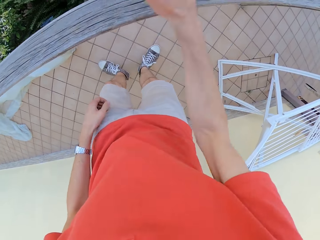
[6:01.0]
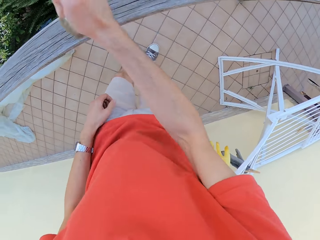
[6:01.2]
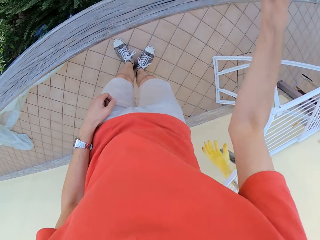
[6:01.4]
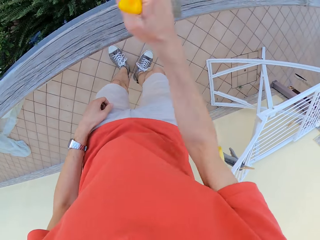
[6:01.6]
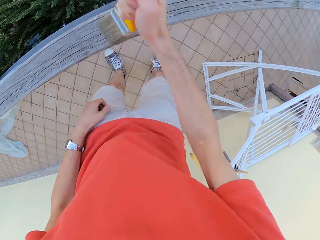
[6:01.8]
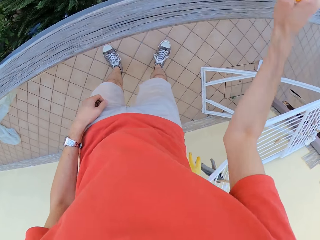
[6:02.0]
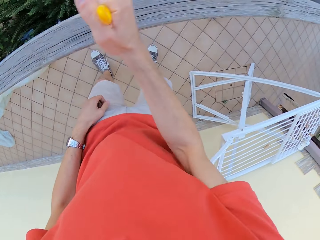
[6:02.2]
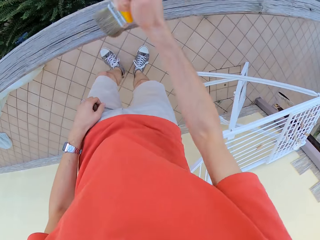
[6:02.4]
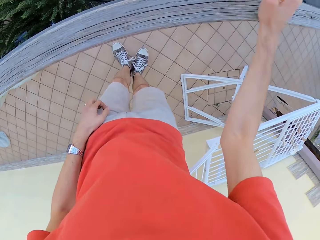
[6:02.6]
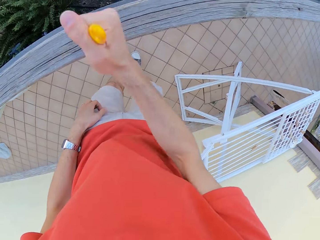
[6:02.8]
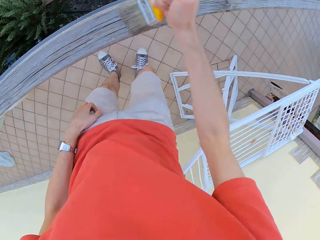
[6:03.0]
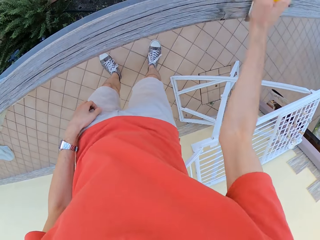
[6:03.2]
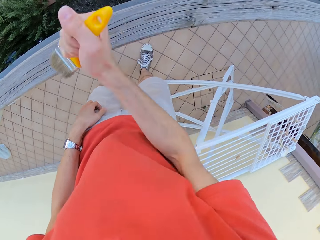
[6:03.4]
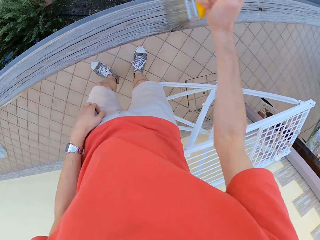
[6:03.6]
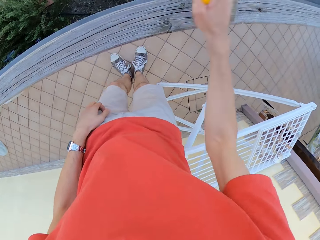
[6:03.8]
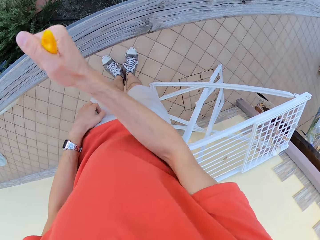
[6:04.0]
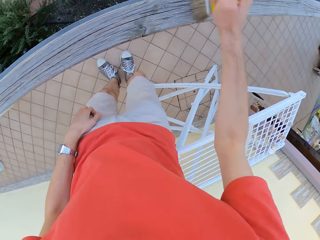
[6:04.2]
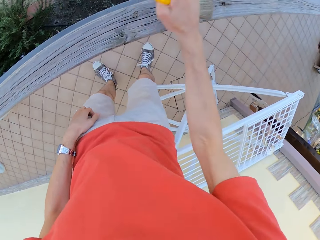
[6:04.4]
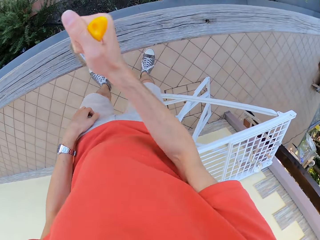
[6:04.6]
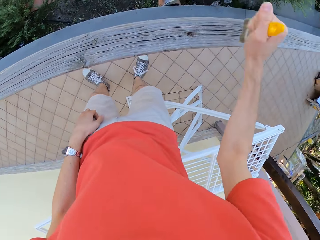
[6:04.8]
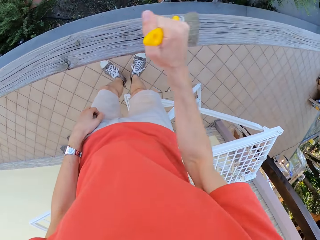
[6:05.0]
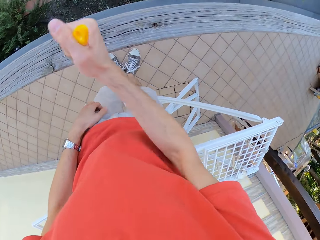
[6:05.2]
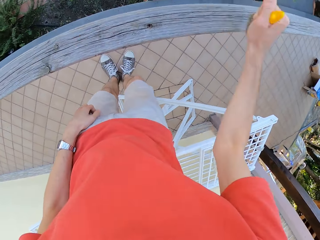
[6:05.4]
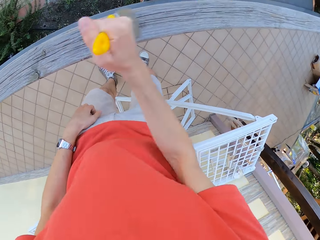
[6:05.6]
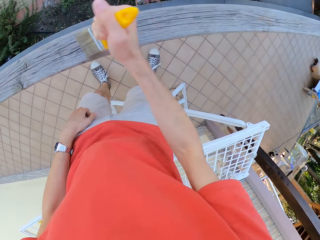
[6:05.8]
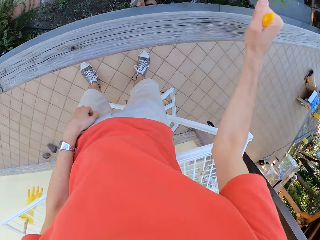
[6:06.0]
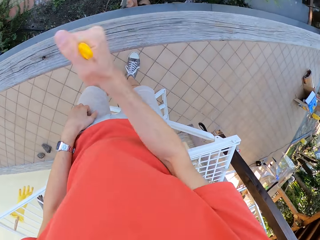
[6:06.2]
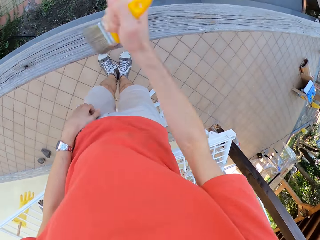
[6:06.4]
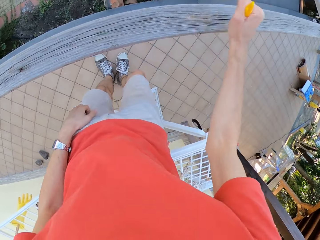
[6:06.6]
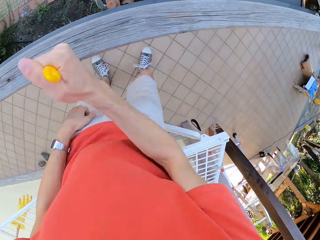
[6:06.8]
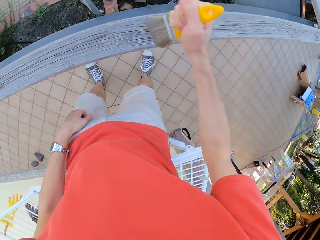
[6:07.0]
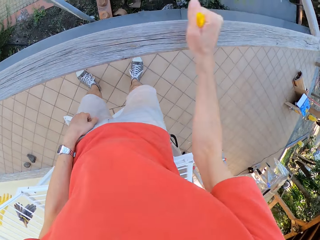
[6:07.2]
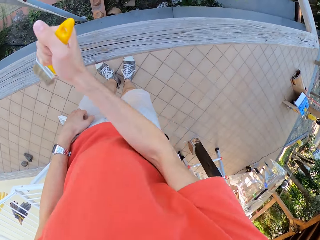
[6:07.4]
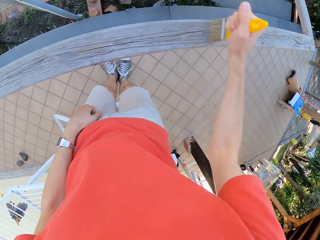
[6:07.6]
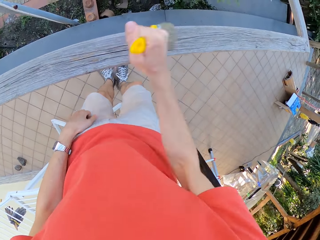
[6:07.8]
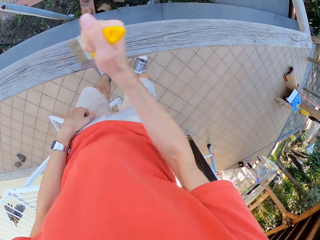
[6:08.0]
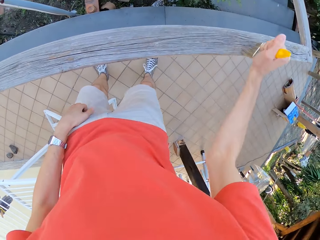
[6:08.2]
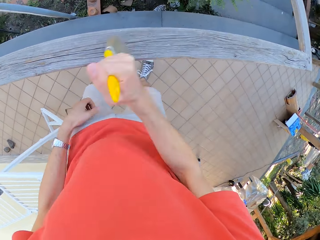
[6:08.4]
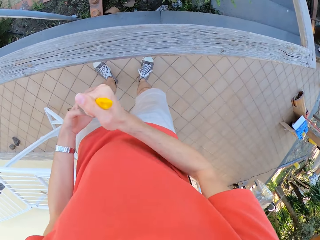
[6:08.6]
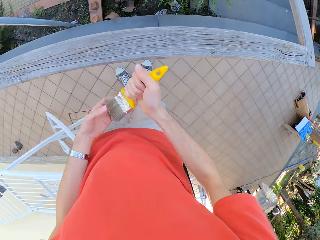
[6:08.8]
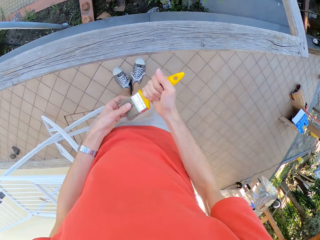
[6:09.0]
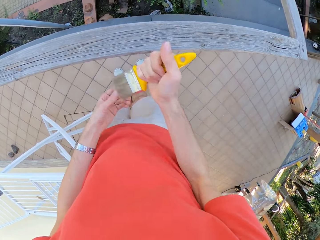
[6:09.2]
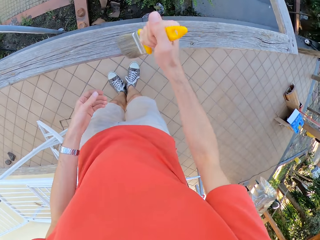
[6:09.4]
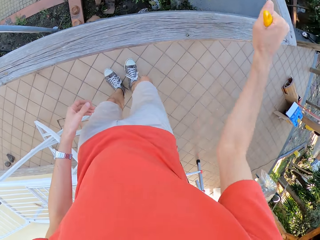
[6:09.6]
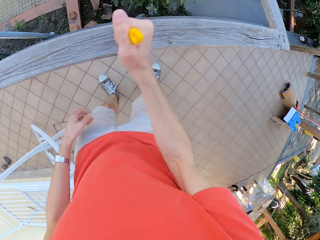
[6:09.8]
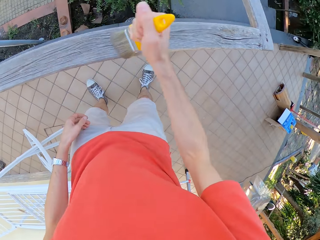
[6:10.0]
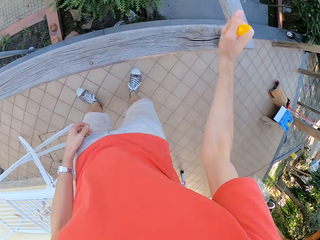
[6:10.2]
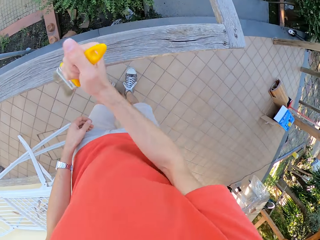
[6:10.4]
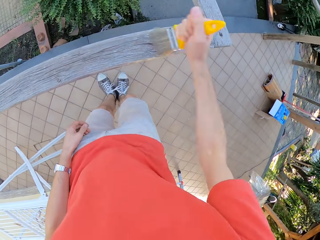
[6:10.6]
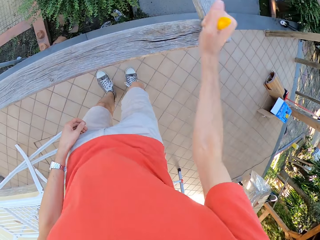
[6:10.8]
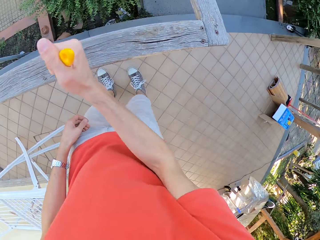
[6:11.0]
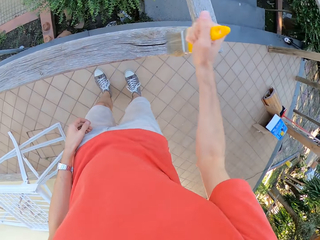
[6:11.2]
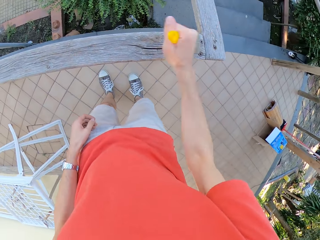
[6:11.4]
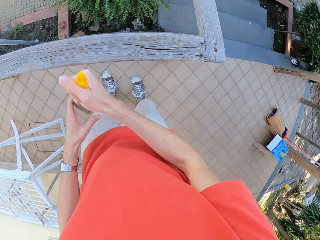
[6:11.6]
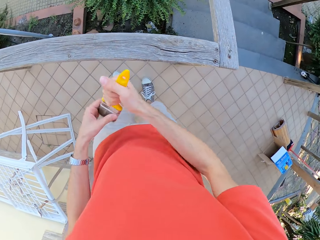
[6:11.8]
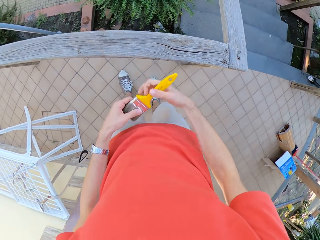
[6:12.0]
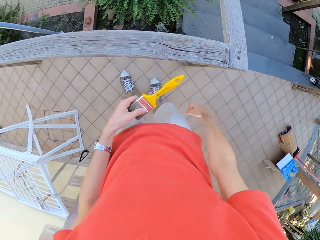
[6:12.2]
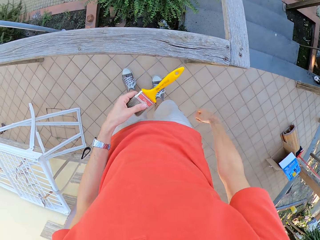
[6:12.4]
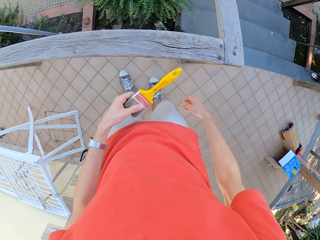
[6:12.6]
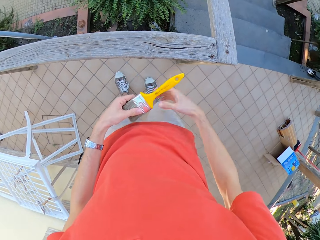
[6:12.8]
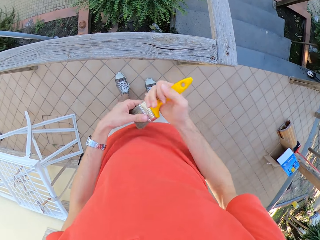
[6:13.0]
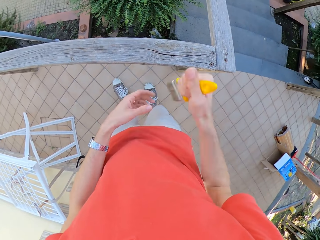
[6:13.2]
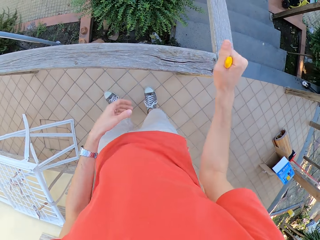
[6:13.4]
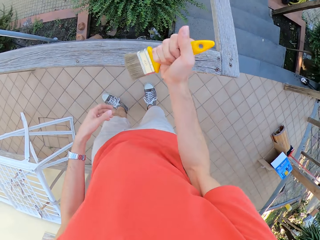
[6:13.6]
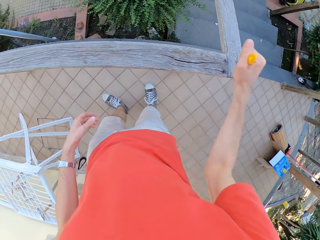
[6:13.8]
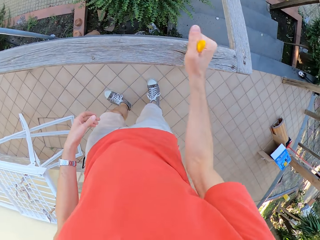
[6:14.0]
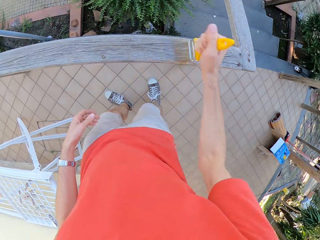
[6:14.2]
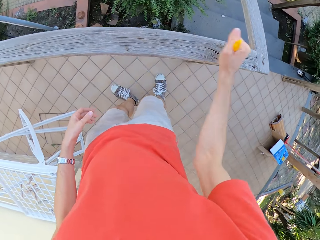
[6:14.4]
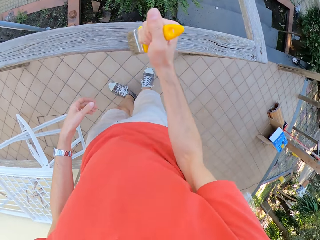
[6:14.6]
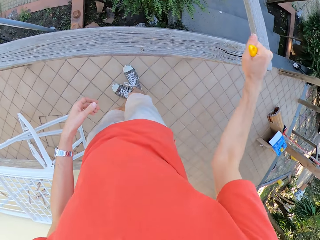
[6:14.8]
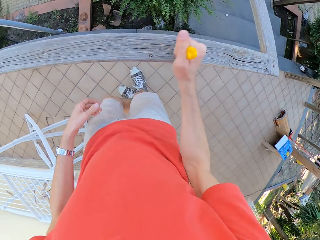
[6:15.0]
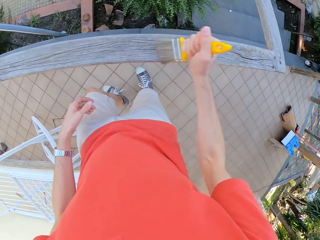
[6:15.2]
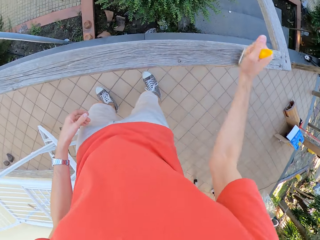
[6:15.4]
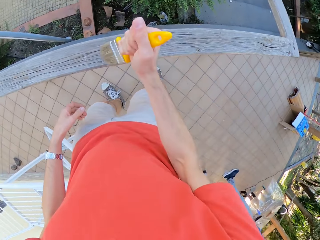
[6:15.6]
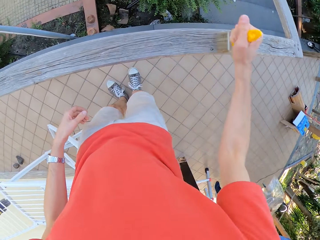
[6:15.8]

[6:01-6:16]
The camera wearer touches the paint brush on his left hand. He brushes the wooden rail with the paint brush. He passes the paint brush to his left hand. He stares at the wooden rail. He passes the paint brush back to his right hand. He brushes the wooden rail with the paint brush.

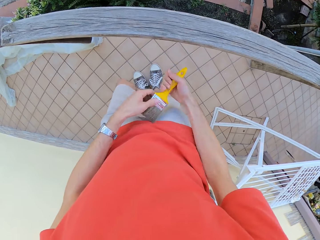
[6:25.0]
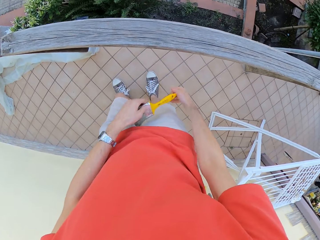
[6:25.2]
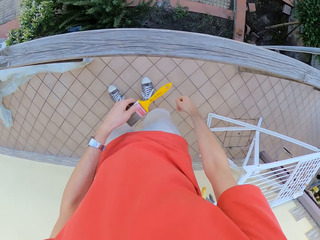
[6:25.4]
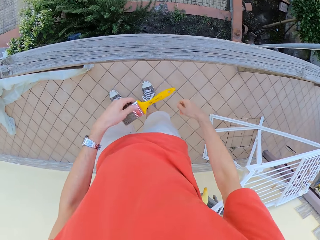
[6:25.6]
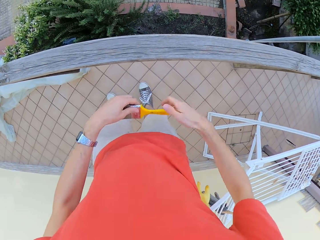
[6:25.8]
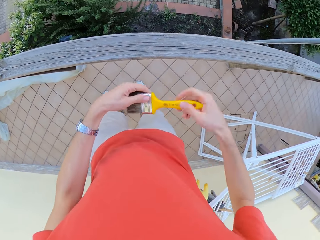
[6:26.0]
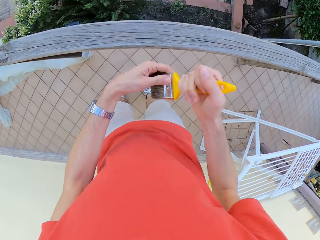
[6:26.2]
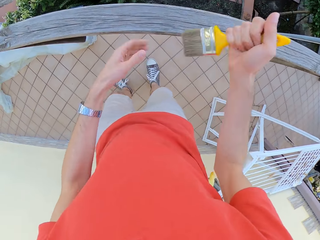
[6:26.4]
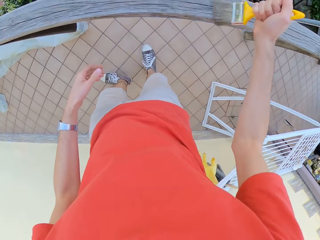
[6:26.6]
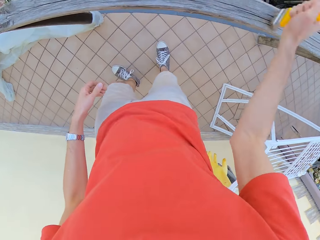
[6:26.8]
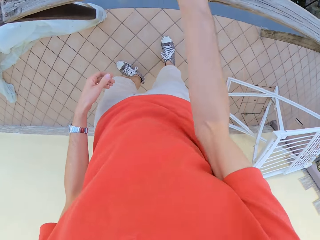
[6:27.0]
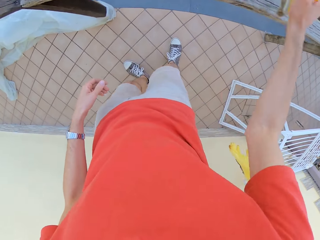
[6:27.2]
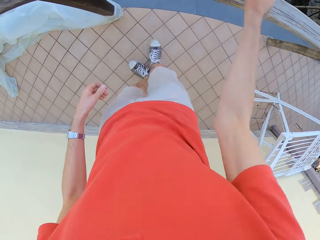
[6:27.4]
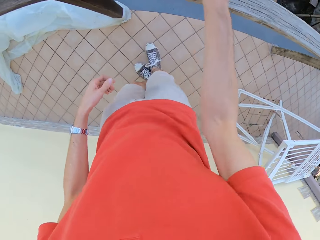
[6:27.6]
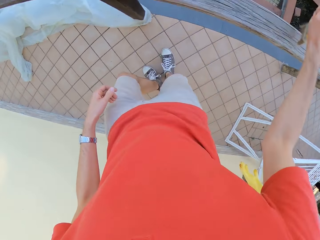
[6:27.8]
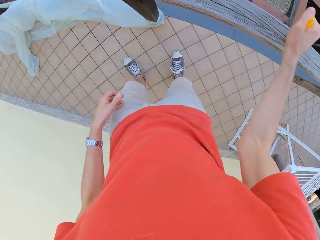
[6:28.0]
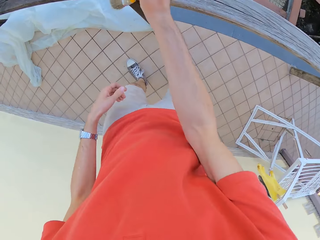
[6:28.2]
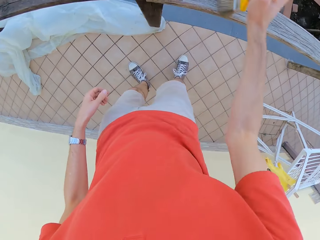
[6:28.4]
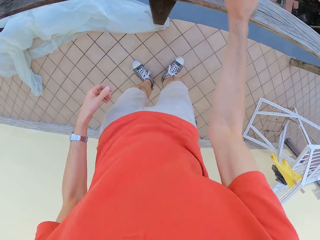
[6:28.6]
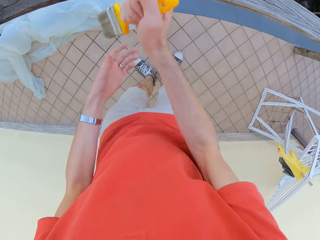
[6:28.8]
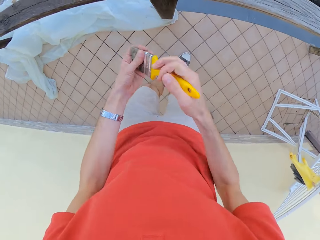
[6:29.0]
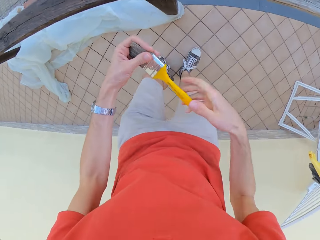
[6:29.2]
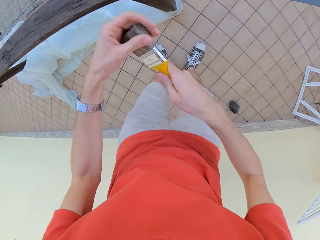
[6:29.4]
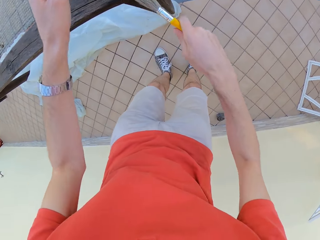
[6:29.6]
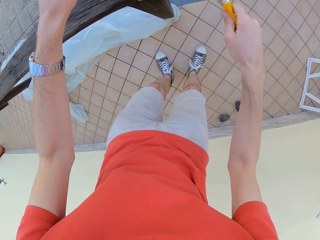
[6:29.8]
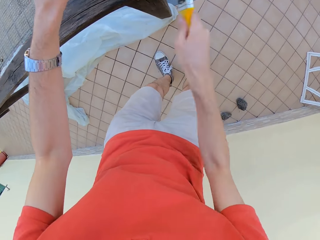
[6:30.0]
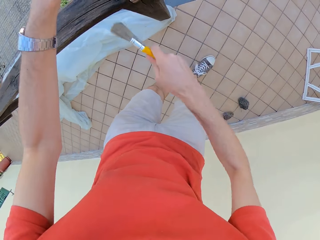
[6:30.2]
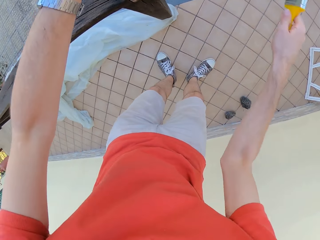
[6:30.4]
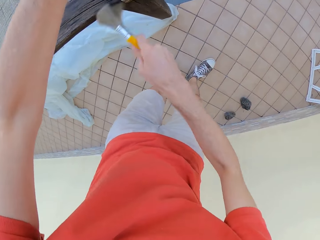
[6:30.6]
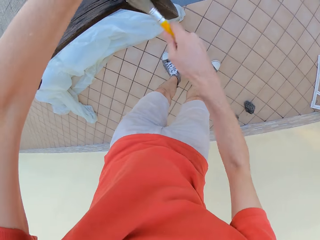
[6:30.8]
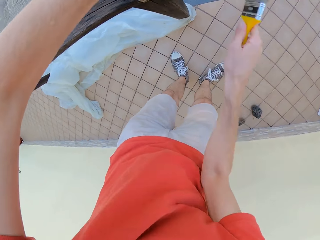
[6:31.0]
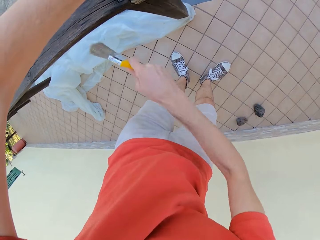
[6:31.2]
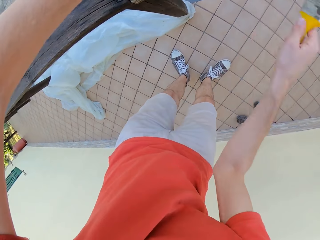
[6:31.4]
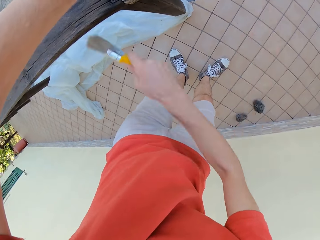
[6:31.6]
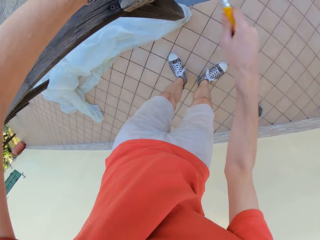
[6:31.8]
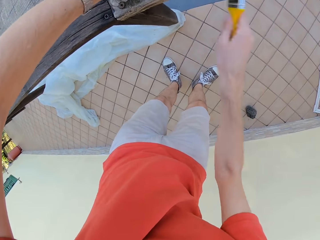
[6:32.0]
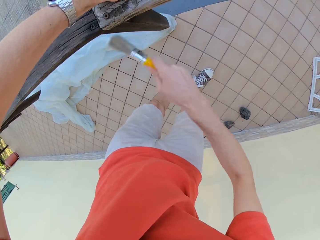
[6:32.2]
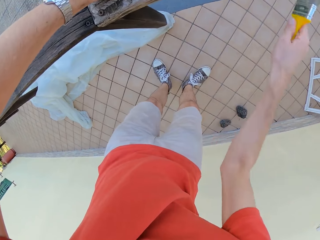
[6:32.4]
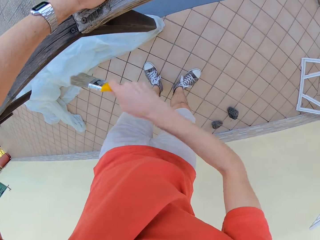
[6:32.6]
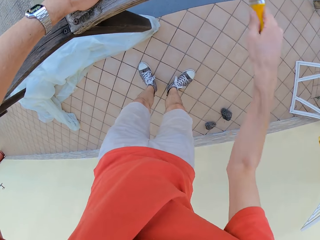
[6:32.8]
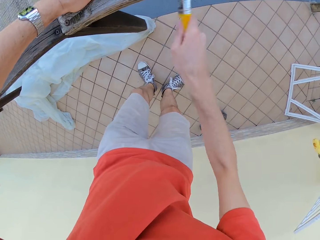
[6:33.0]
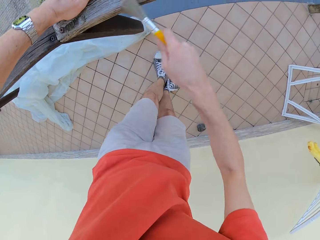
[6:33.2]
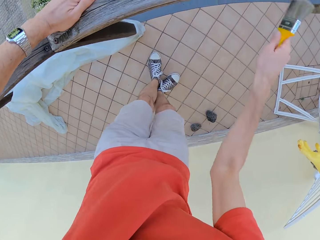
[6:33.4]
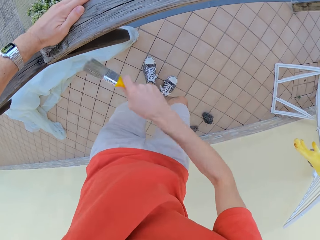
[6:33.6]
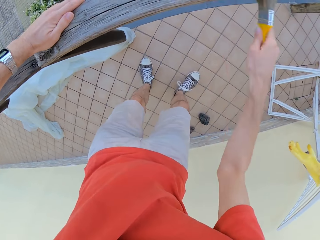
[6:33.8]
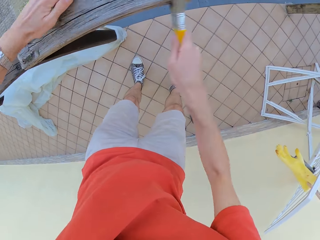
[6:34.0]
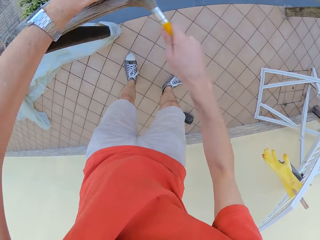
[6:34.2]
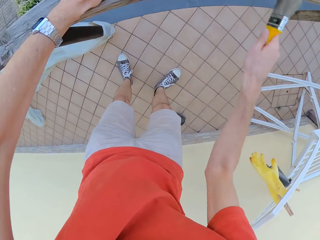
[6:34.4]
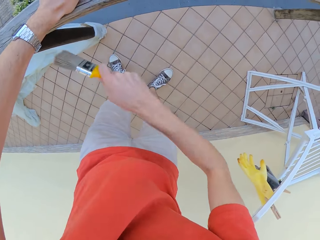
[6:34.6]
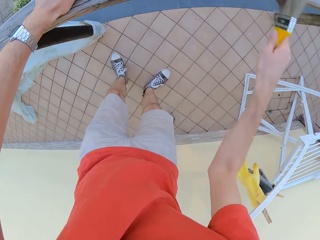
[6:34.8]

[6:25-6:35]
The camera wearer passes the paint brush to his left hand. He aligns the brush. He passes the paint brush back to his right hand. He brushes the wooden rail with the paint brush. He passes the paint brush to his left hand and passes the paint brush back to his right hand. He aligns the brush. He brushes the wooden rail with the paint brush.
